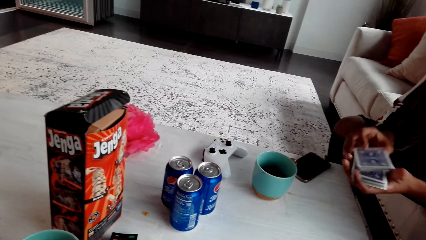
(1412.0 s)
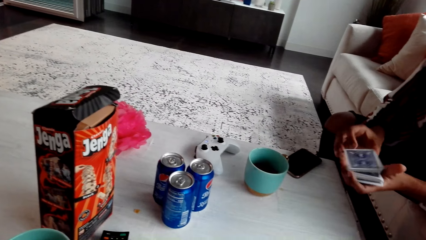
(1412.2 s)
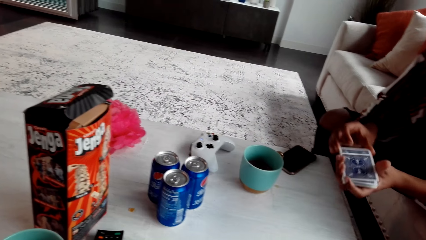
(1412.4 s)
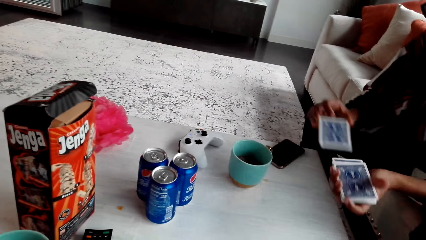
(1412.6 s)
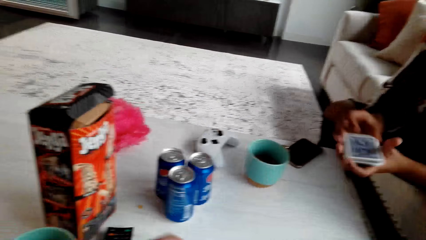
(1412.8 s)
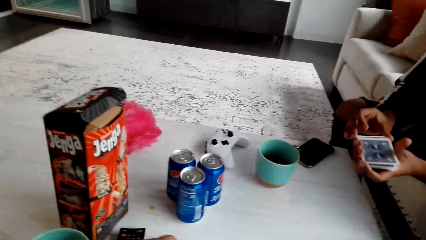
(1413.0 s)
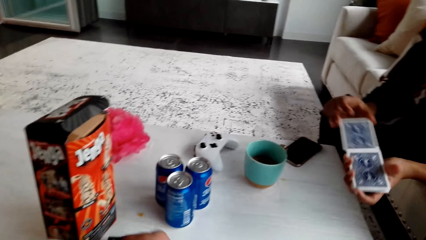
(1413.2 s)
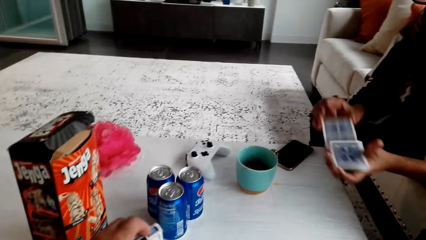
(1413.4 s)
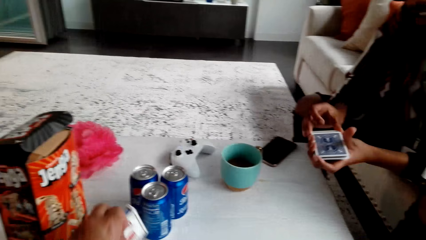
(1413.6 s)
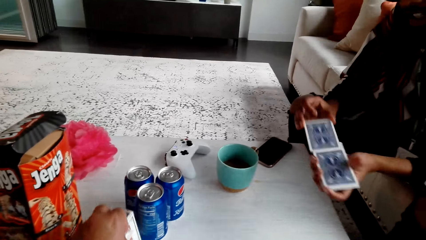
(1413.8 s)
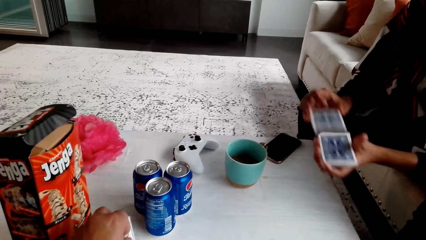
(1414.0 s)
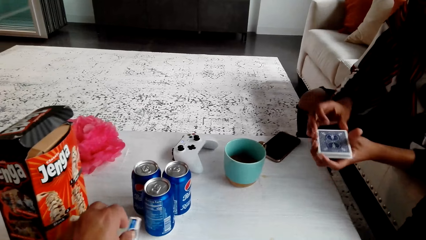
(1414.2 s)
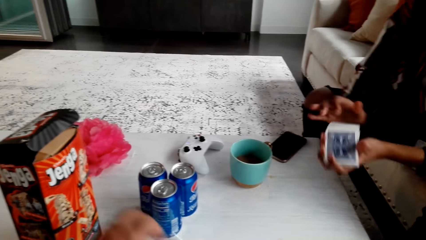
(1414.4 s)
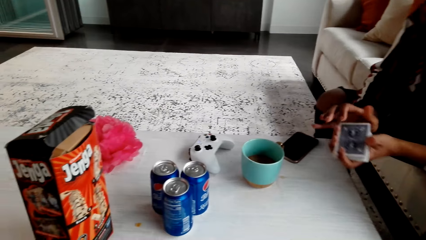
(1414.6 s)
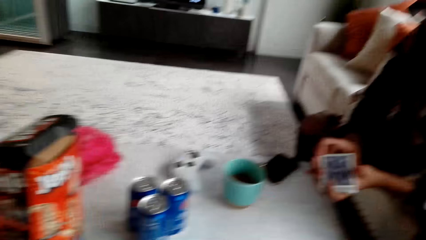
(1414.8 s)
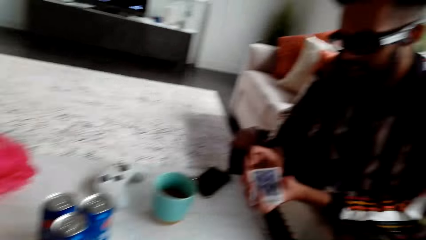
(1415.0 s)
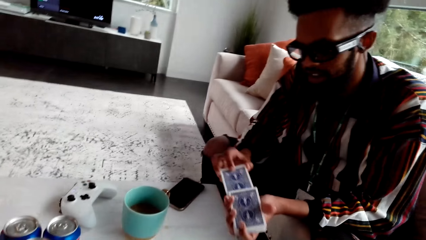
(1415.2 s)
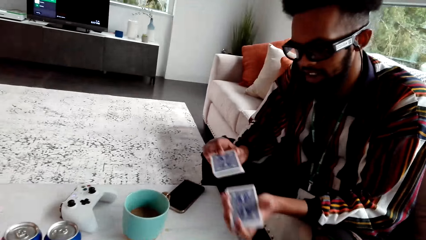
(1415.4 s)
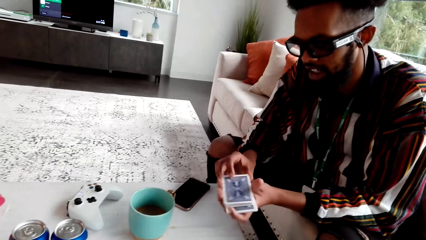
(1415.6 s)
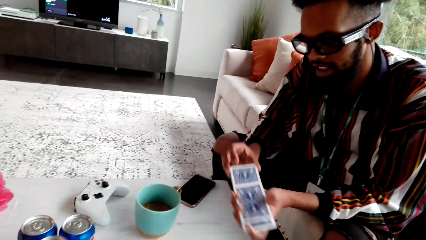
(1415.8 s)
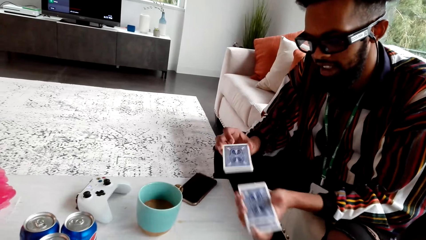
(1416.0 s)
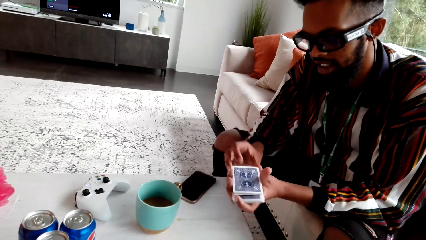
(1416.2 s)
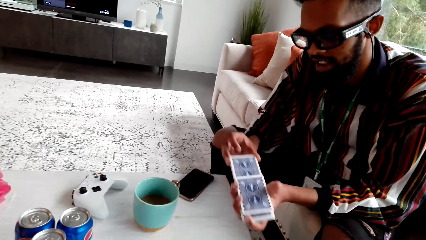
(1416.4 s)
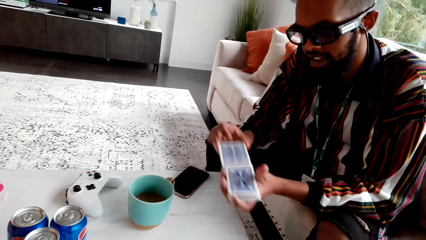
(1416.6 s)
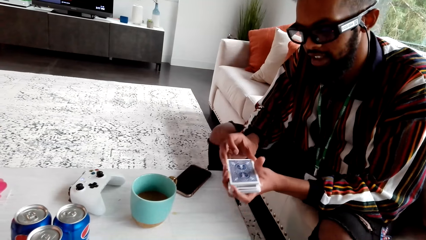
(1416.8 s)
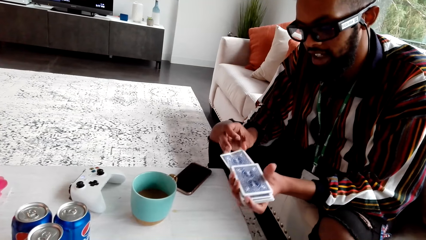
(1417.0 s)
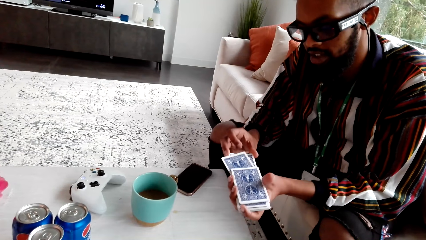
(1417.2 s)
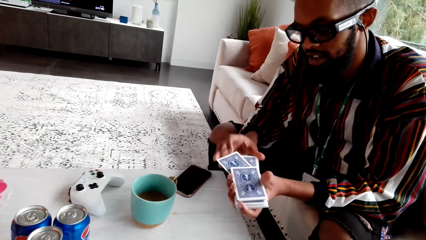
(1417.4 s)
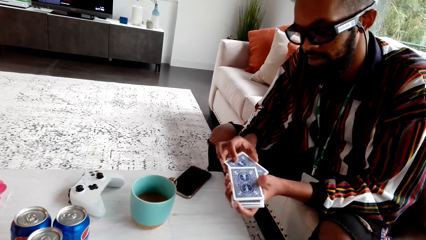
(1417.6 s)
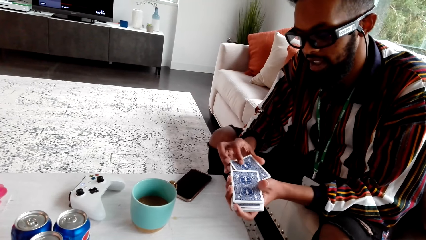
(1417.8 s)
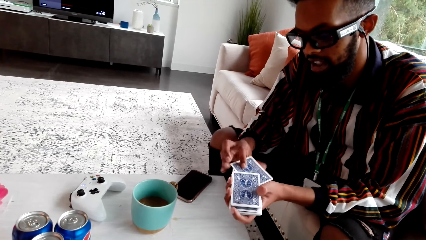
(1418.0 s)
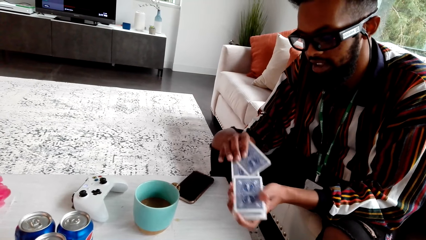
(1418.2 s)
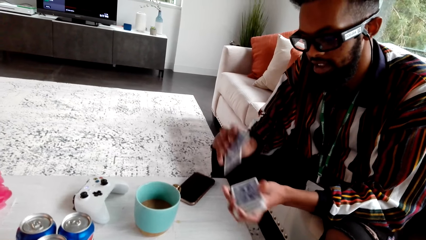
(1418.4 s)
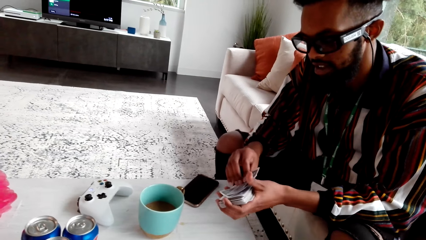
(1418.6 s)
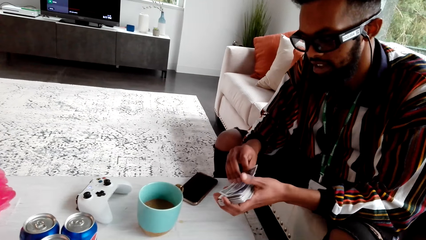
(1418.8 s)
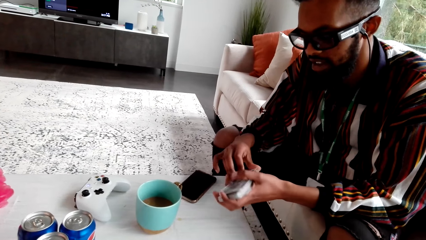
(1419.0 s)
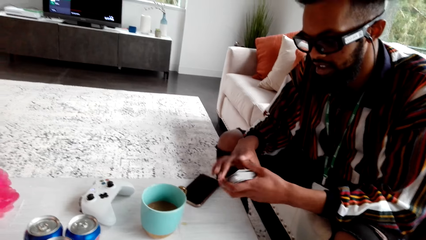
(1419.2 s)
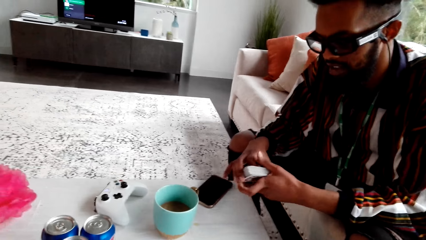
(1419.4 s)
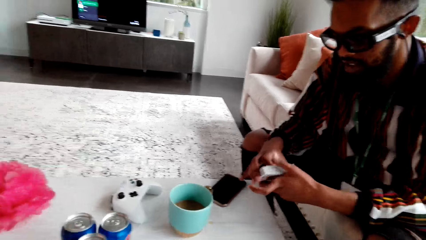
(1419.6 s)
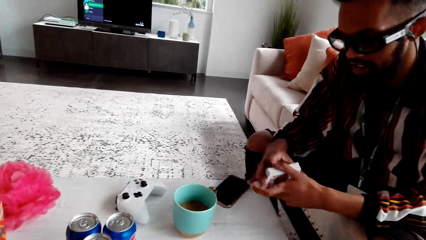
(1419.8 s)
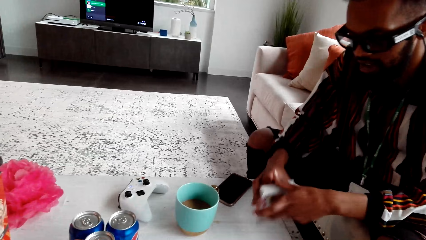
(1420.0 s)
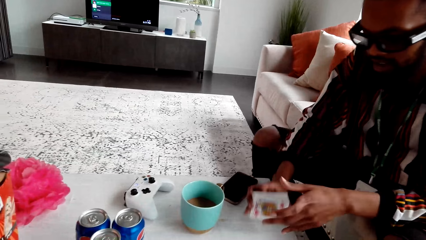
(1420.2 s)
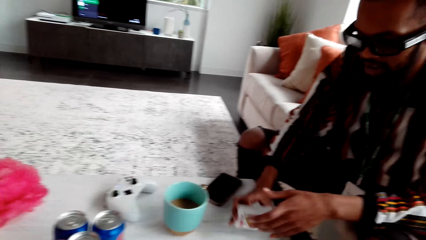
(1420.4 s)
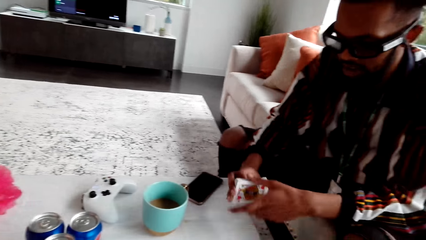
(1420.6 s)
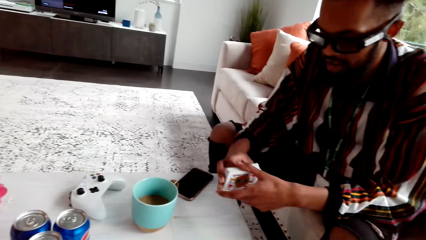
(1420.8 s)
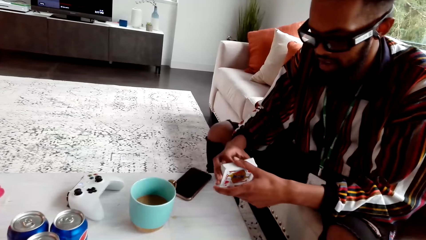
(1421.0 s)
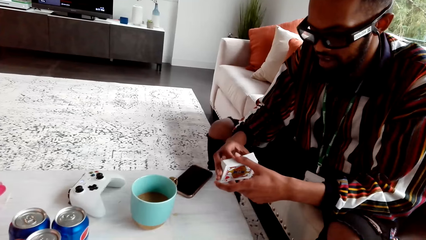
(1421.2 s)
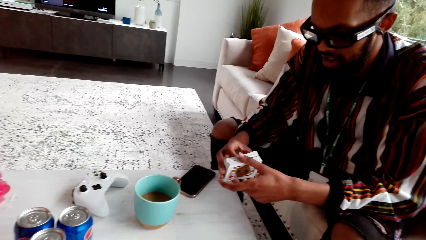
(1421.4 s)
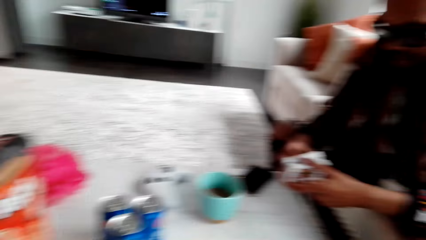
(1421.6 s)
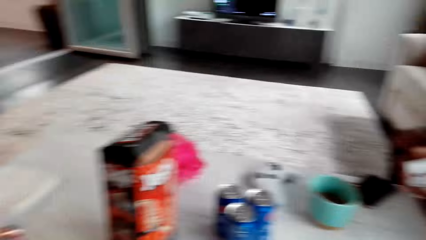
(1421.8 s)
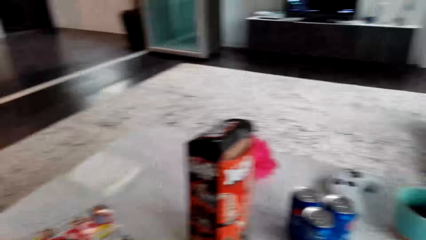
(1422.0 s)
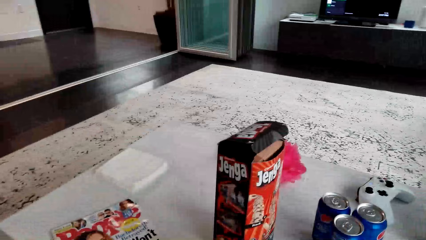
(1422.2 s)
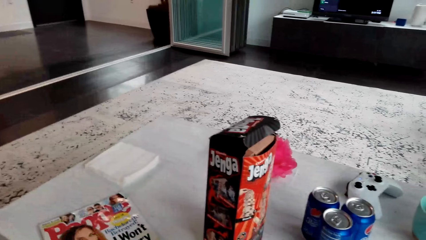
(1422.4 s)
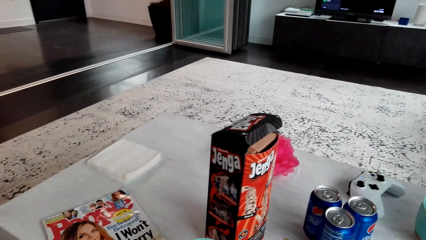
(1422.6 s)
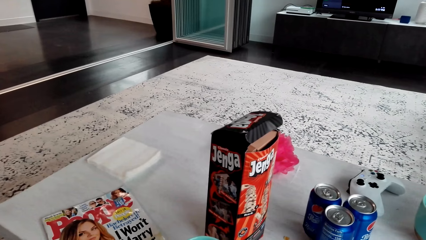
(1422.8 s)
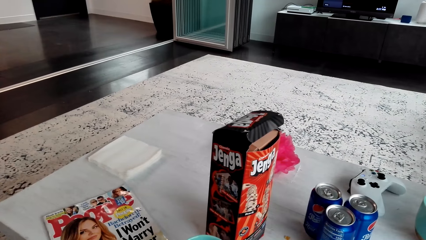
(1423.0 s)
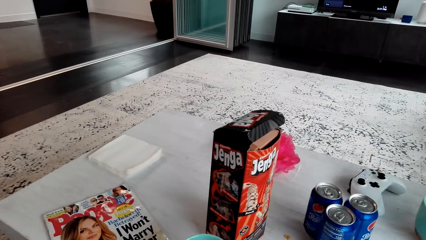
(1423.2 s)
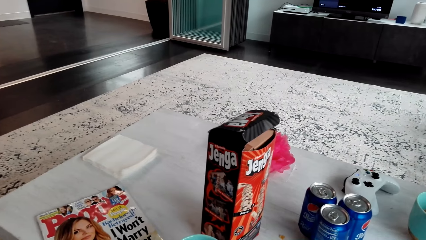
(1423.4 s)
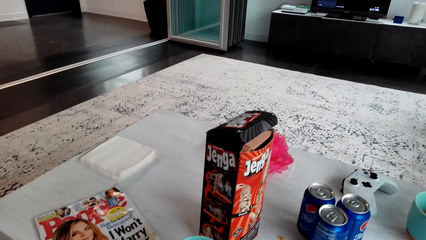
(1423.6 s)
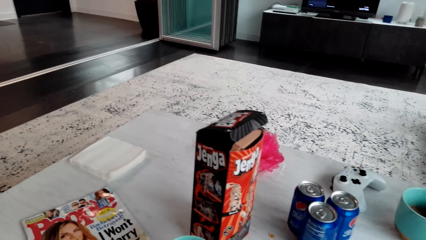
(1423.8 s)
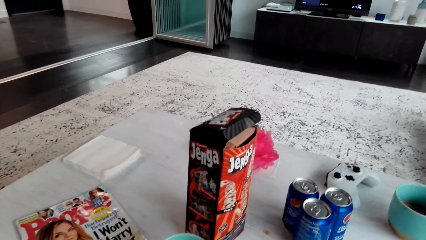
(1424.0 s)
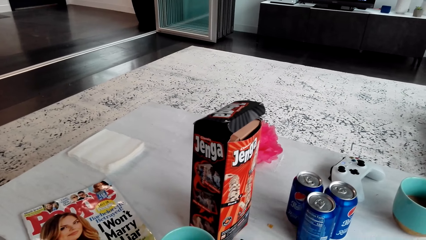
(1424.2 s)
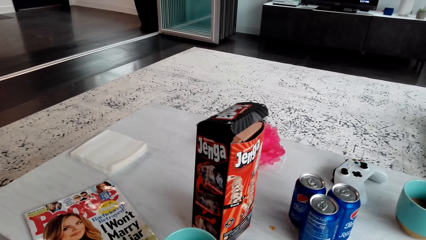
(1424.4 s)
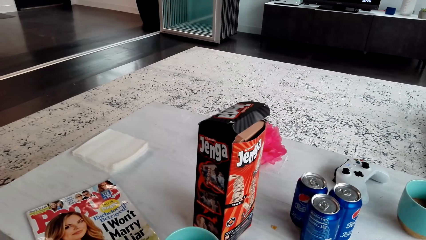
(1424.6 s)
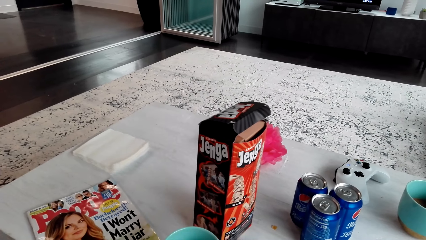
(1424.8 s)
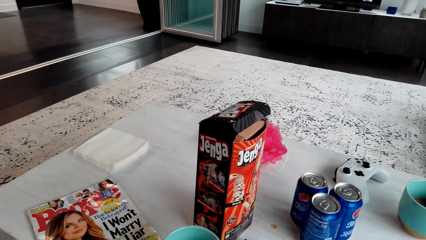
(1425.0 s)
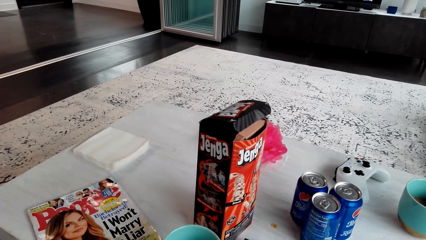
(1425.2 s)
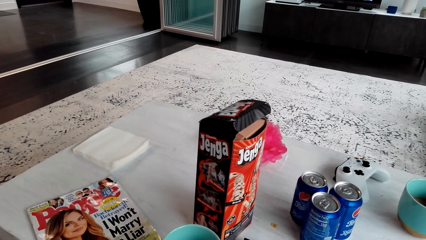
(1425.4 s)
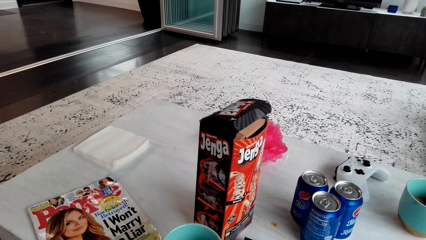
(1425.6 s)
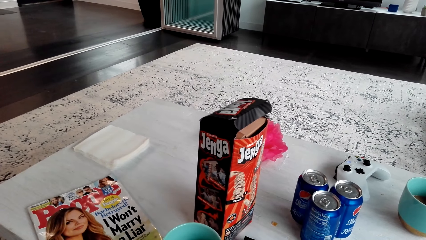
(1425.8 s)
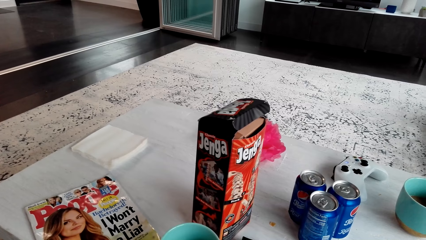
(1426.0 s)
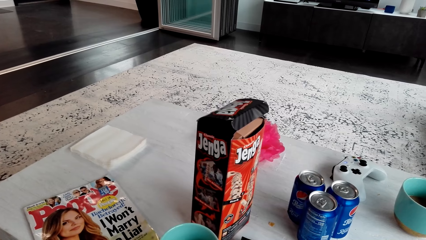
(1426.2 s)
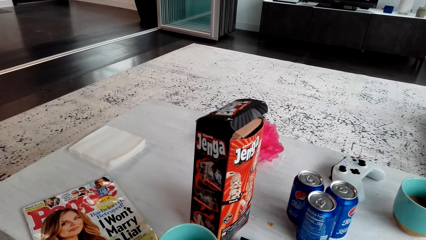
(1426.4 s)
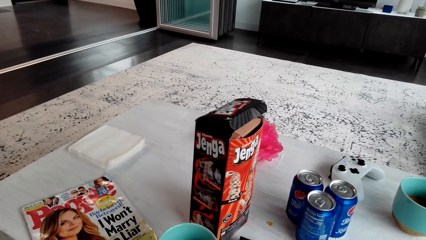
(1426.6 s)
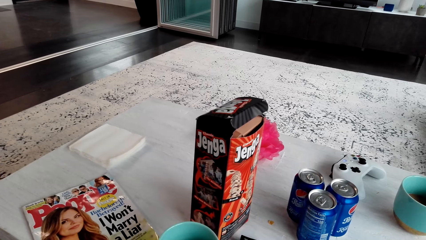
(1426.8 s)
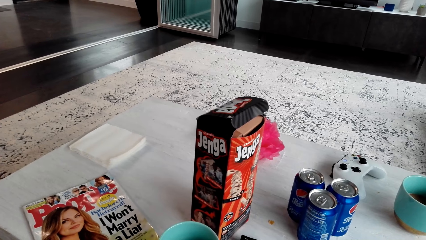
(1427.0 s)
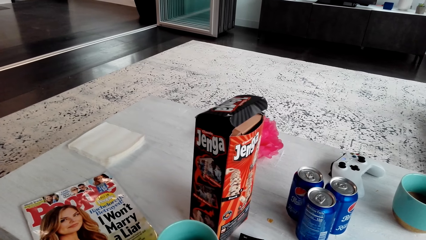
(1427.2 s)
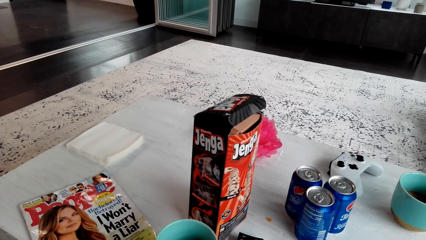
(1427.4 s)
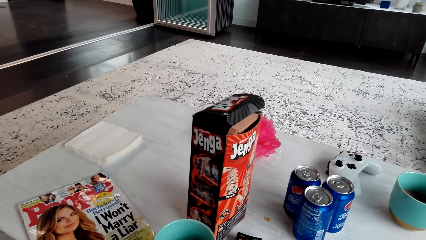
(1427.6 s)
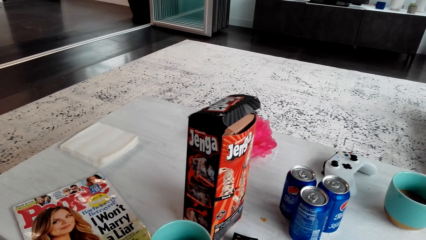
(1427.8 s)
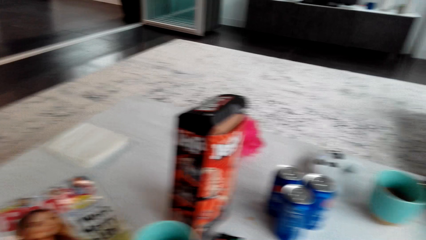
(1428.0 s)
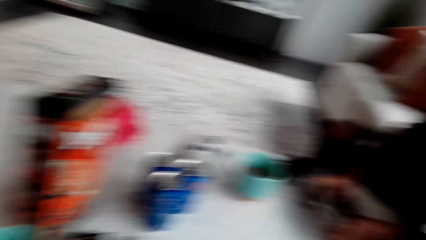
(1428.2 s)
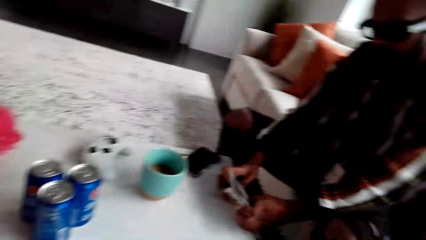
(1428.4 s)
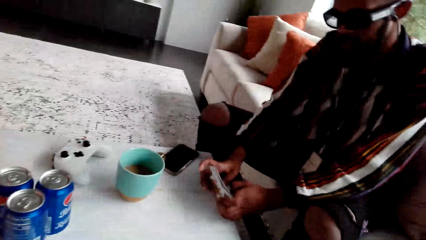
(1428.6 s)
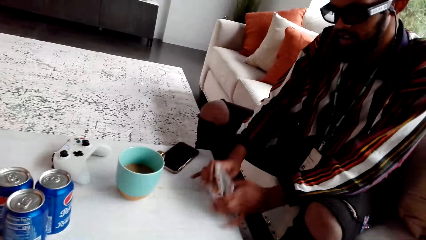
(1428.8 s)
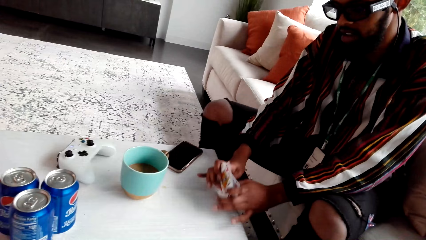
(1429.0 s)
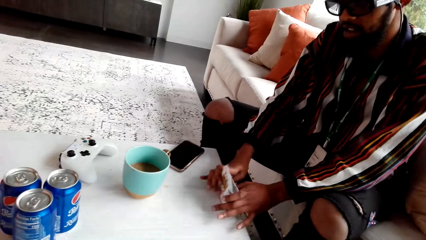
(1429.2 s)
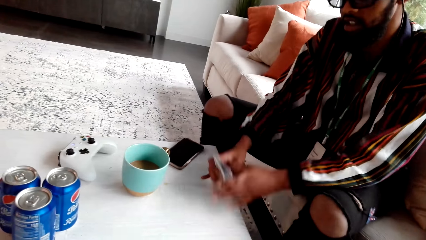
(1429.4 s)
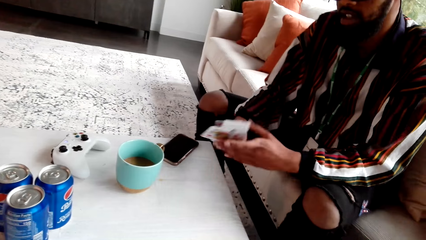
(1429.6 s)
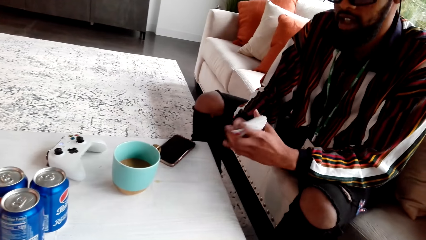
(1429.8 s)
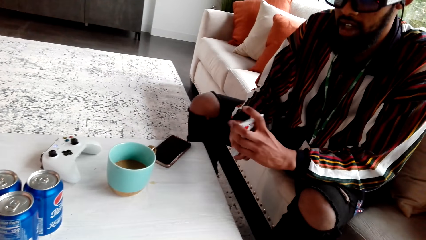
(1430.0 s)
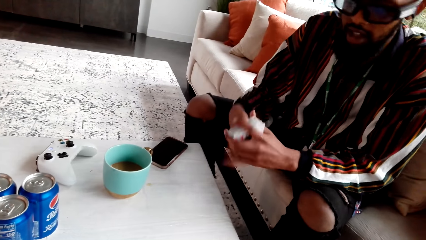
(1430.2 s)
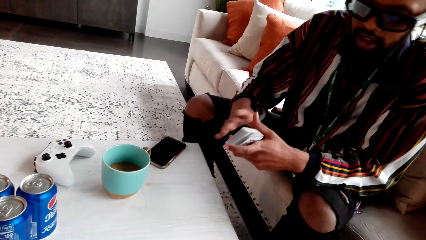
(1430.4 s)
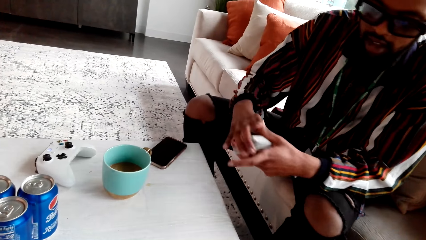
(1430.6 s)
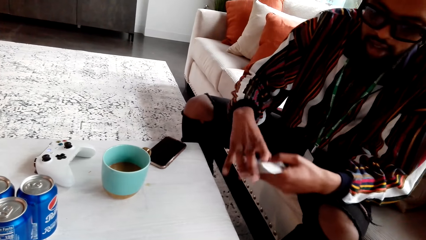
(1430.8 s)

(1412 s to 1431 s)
The camera wearer grabs something. The man mixes the cards. The camera wearer speaks to the man. The man hits the cards on the table. He speaks. The camera wearer speaks. The man speaks to the camera wearer. The camera wearer looks on the floor. The man shuffles and hits the table with the cards.
